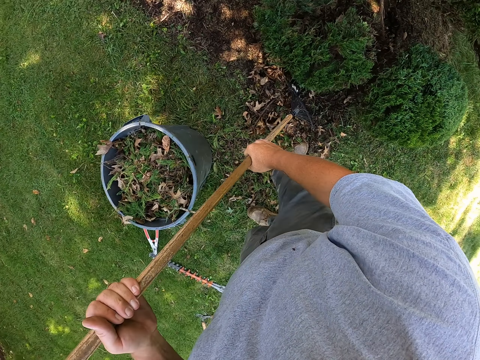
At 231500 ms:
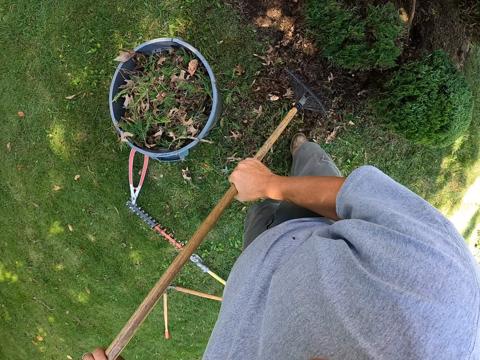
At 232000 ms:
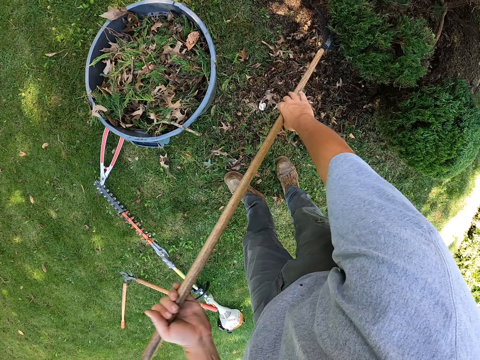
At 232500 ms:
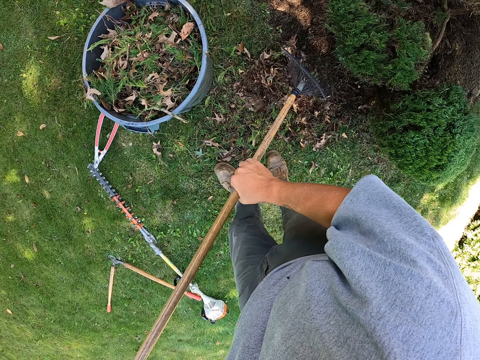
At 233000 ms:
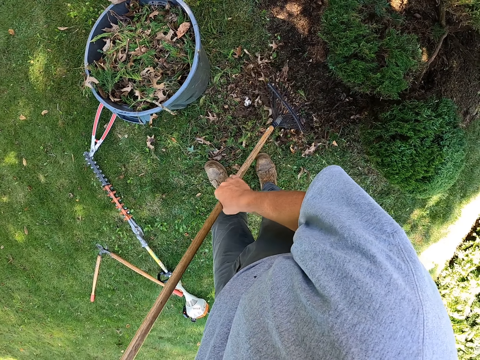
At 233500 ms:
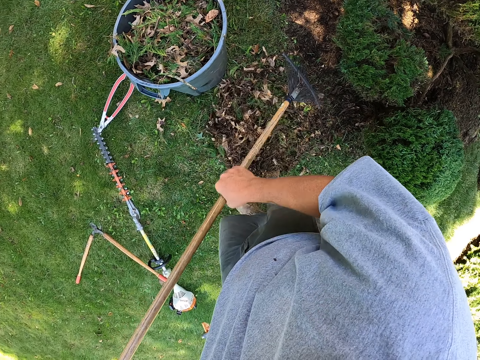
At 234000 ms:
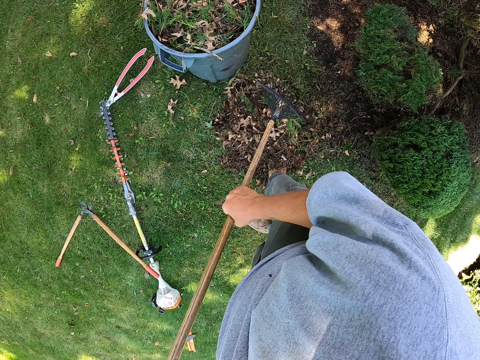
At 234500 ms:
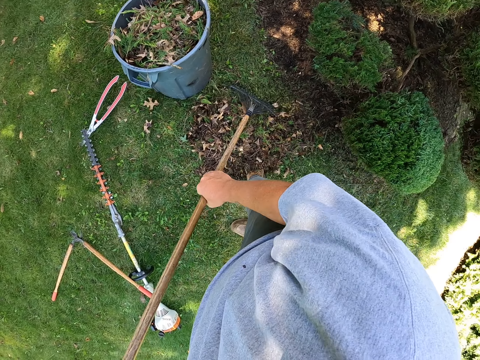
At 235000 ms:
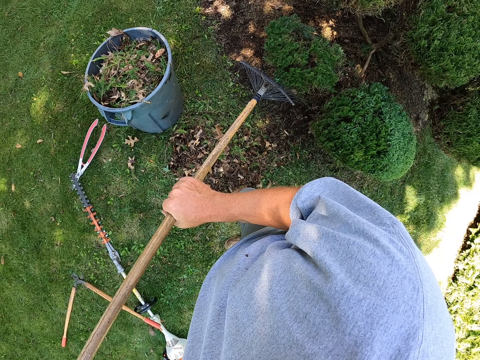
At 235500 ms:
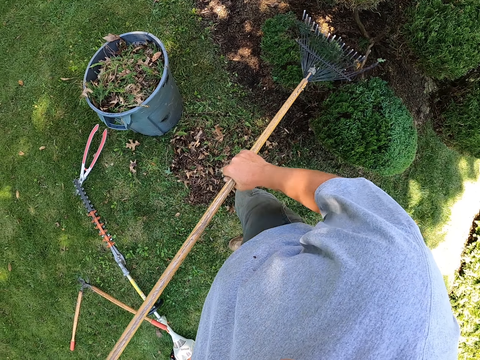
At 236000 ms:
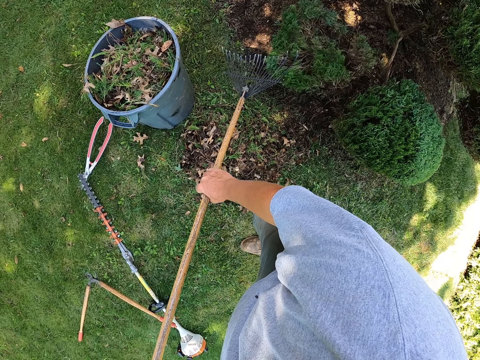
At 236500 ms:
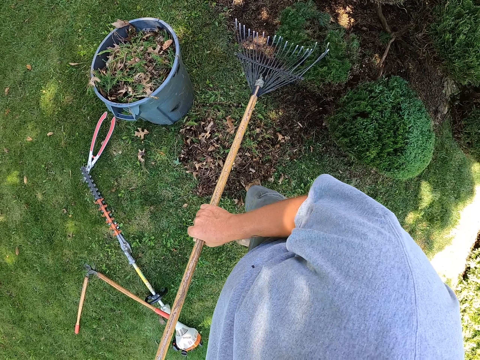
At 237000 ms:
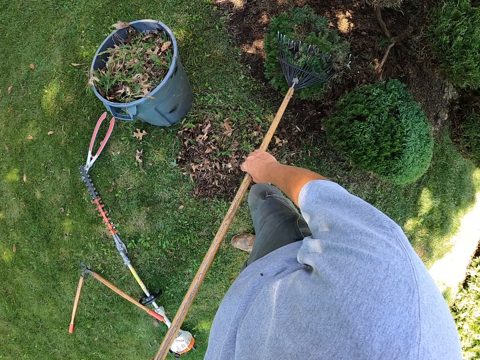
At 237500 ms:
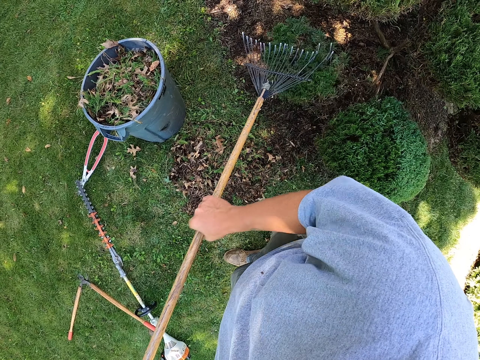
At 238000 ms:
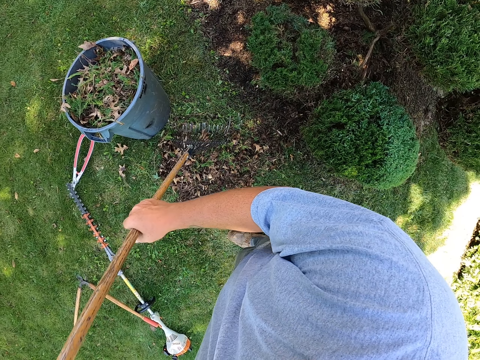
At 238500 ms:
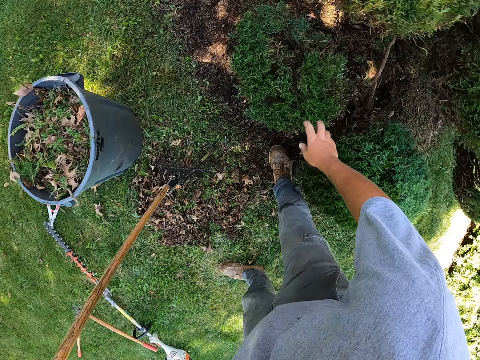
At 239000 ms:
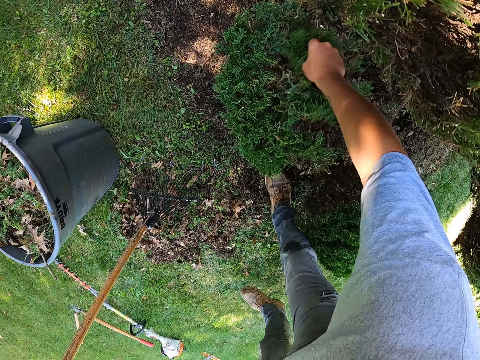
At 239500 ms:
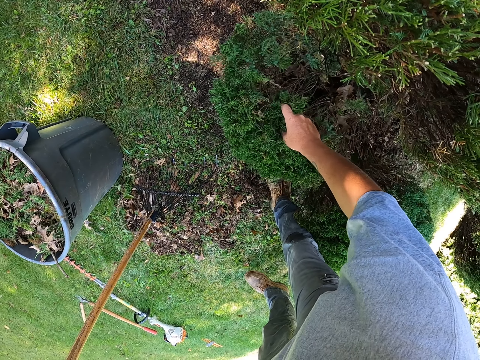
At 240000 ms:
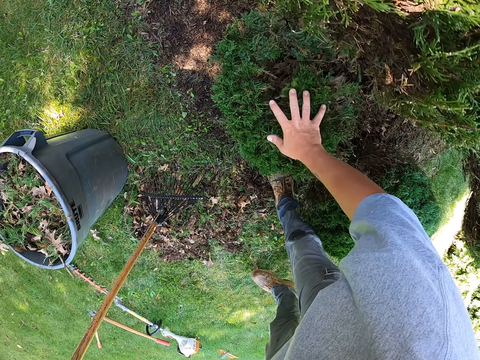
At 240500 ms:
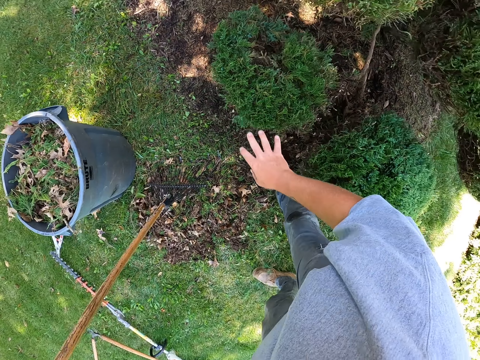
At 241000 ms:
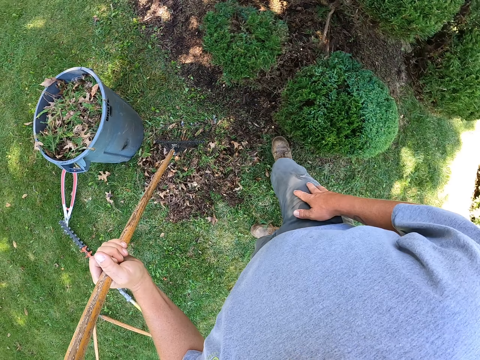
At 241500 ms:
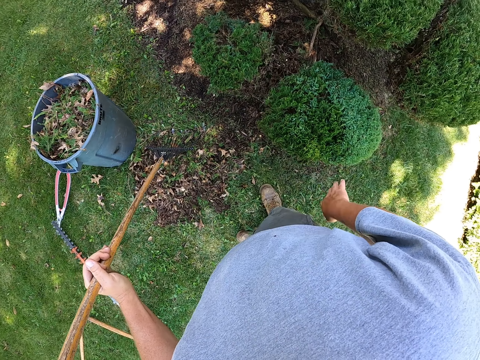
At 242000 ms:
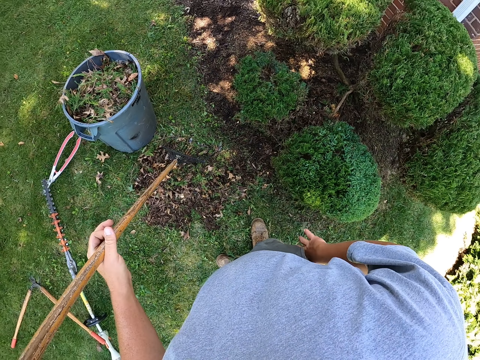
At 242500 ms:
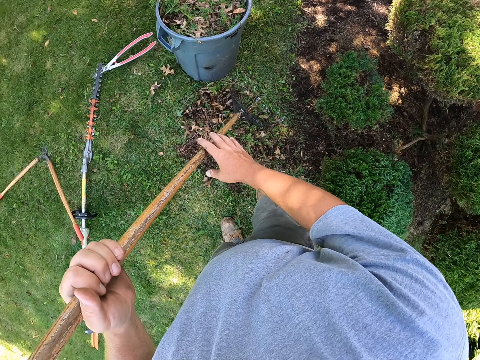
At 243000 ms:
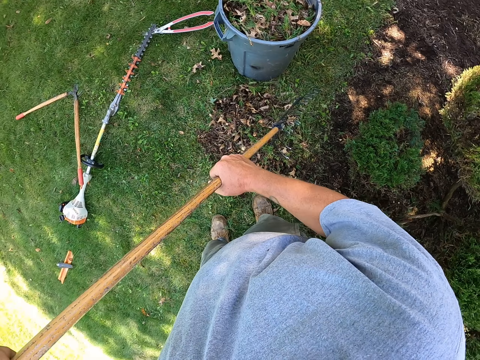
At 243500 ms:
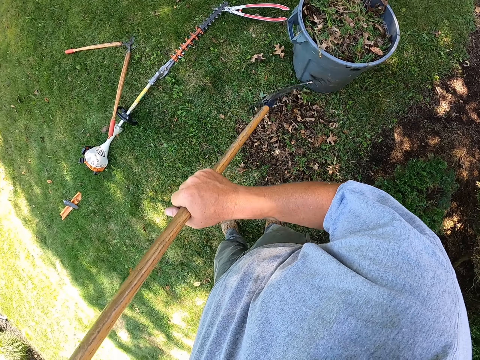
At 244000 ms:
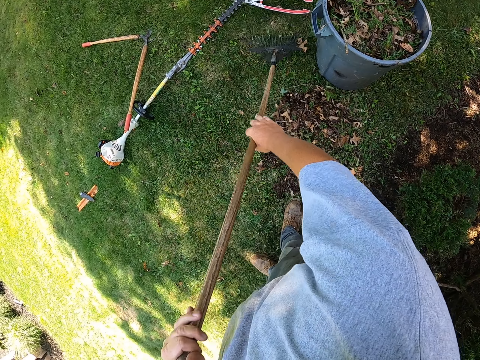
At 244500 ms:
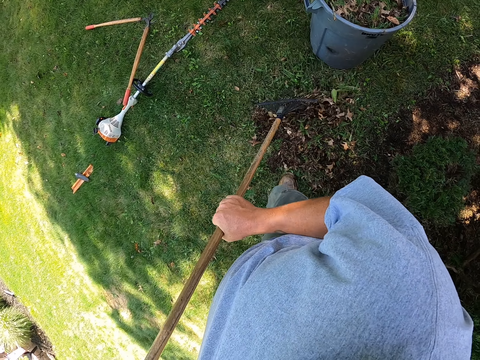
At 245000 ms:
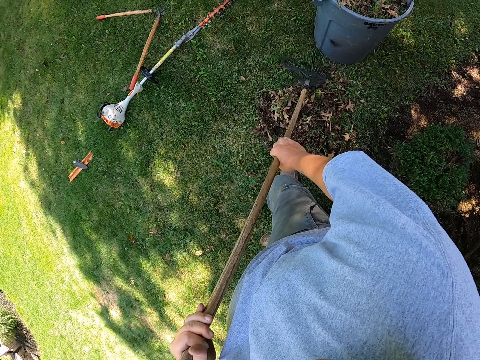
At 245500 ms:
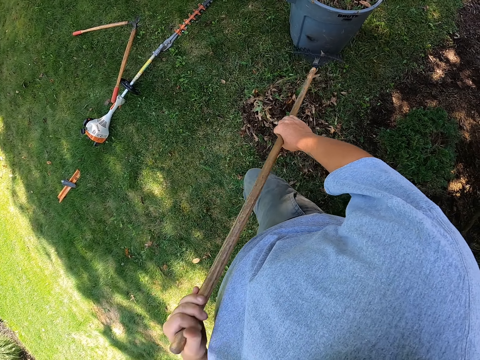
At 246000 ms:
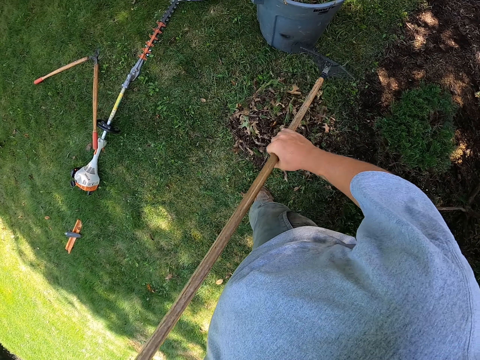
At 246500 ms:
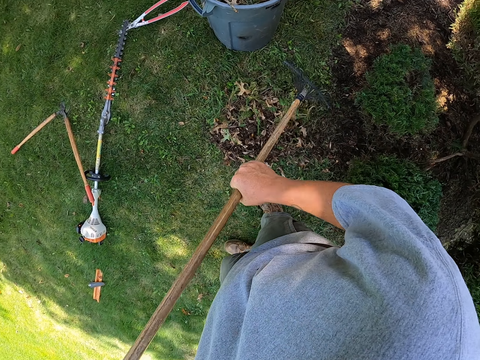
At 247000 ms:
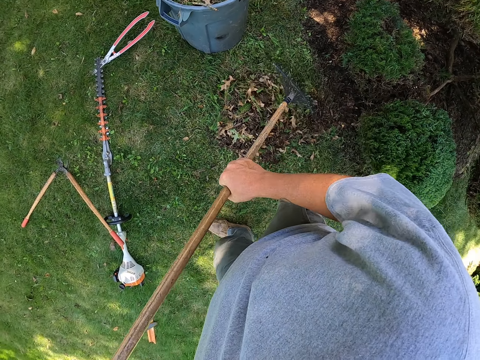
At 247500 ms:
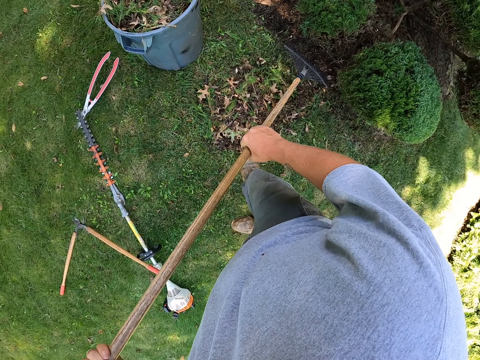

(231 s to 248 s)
The camera wearer collects leaves with the rake. They shake the tree with the rake. They shake the tree with the hand. They wipe the hand. They hold the rake with both hands. They collect leaves with the rake.

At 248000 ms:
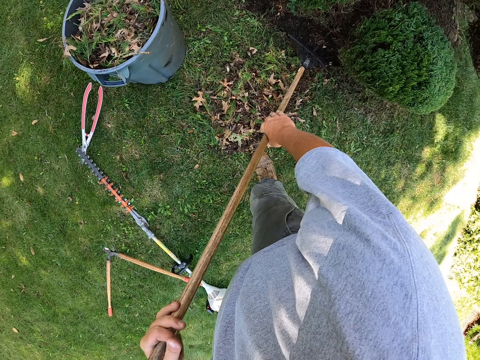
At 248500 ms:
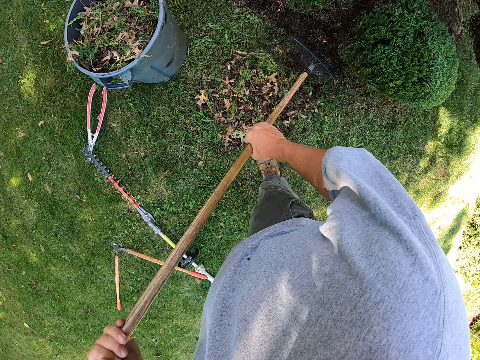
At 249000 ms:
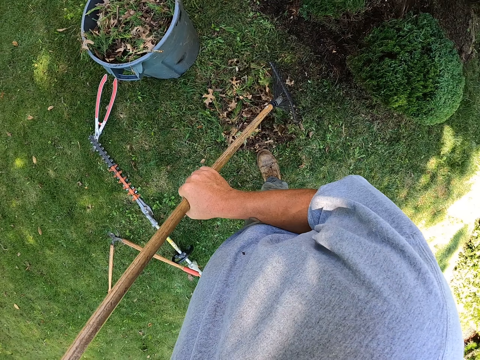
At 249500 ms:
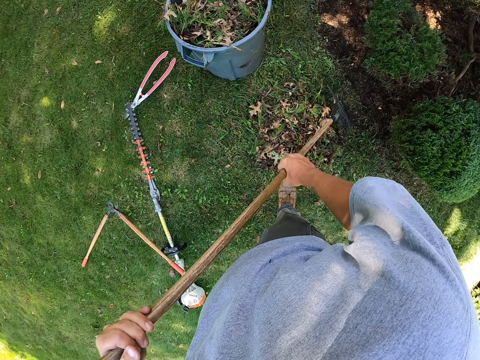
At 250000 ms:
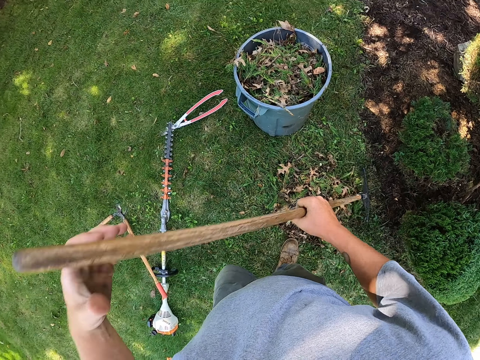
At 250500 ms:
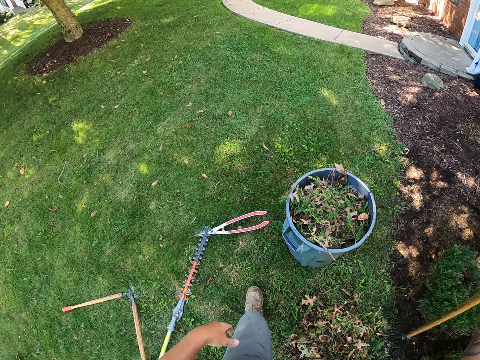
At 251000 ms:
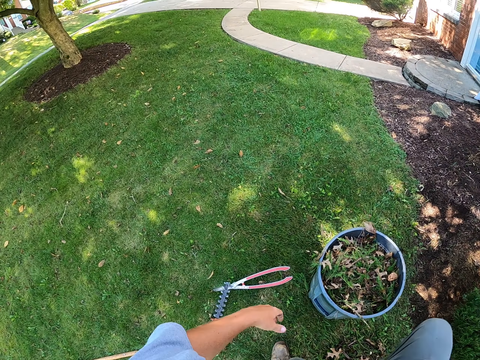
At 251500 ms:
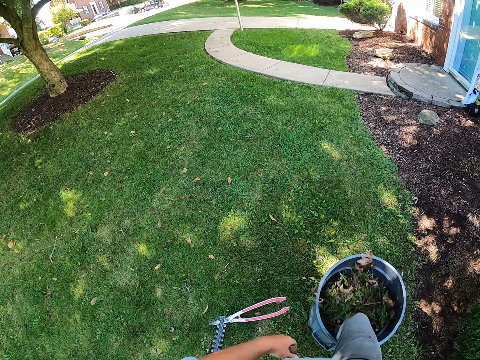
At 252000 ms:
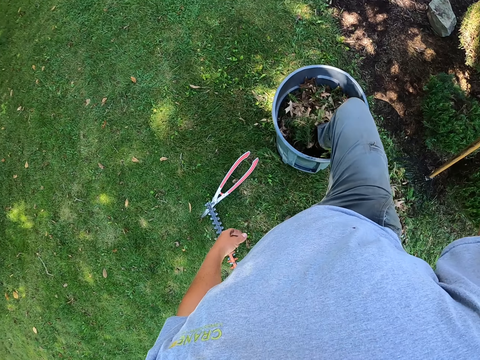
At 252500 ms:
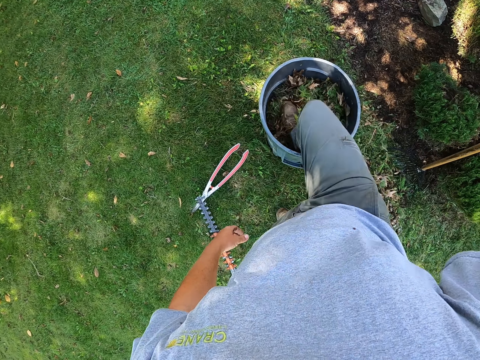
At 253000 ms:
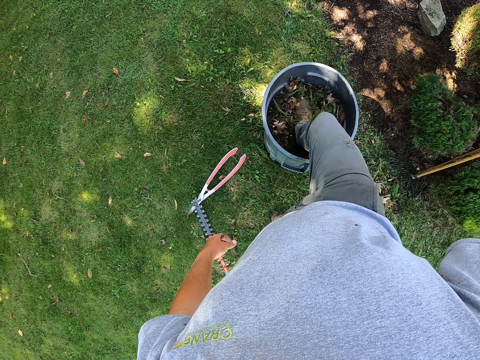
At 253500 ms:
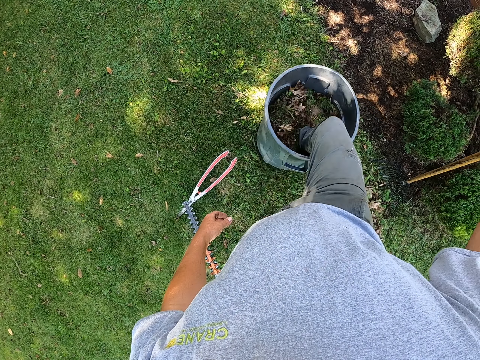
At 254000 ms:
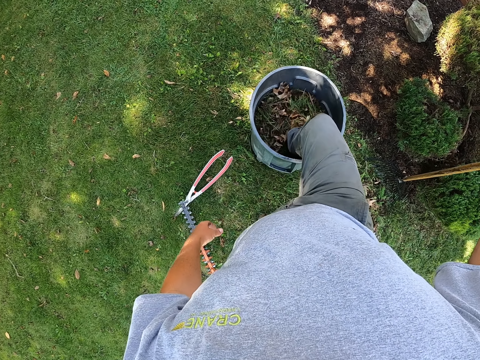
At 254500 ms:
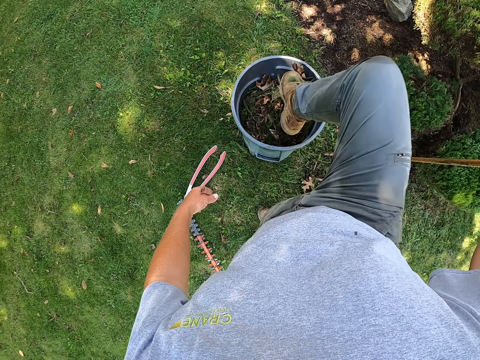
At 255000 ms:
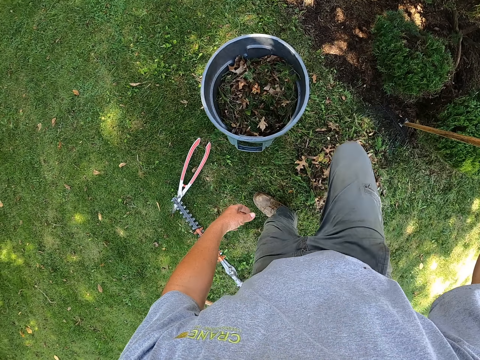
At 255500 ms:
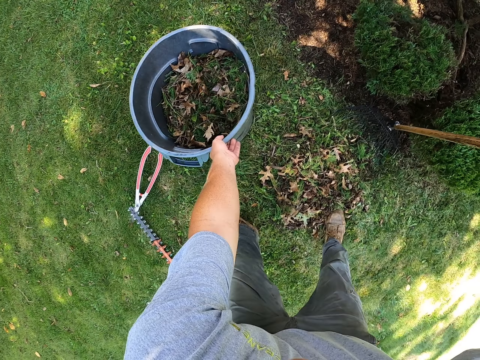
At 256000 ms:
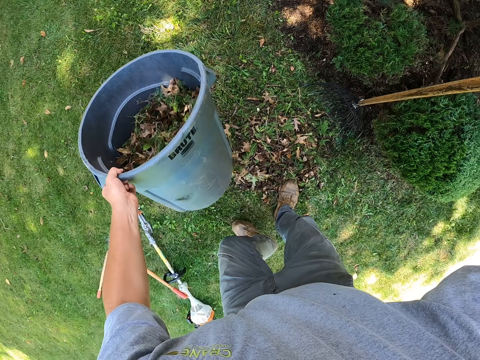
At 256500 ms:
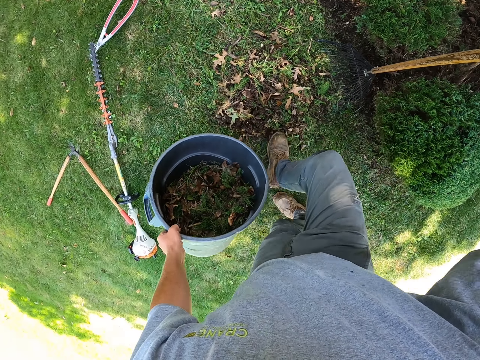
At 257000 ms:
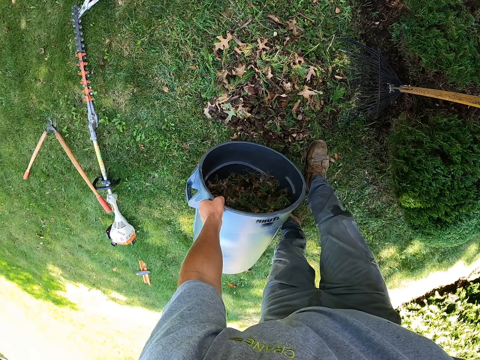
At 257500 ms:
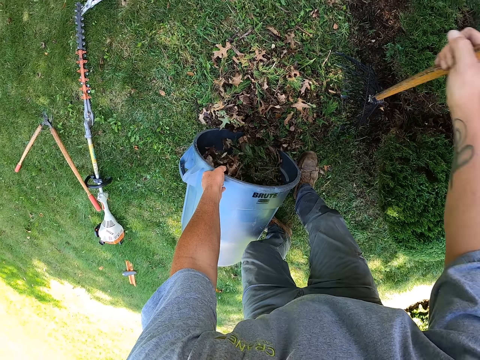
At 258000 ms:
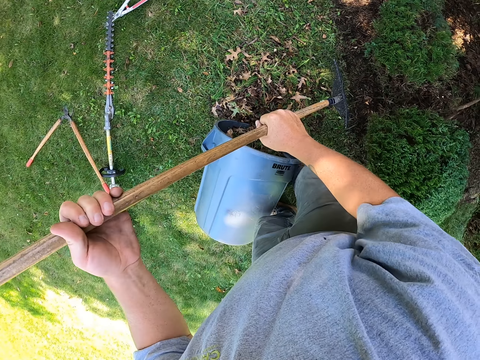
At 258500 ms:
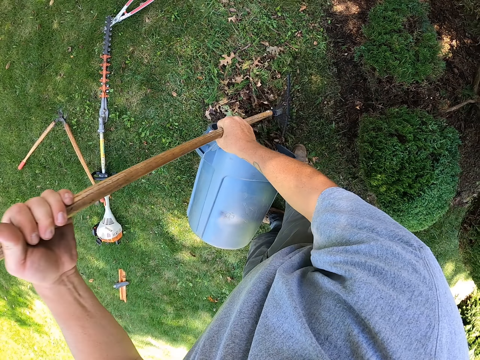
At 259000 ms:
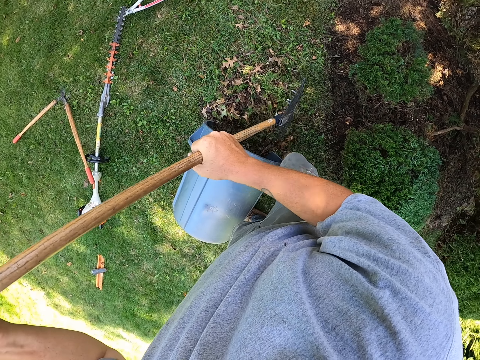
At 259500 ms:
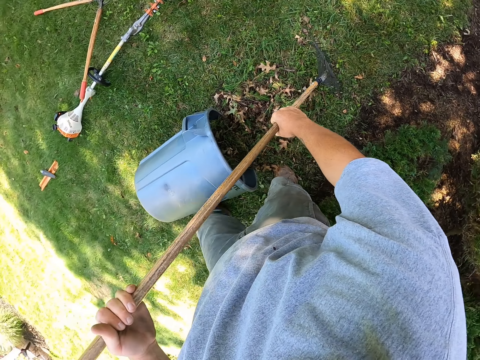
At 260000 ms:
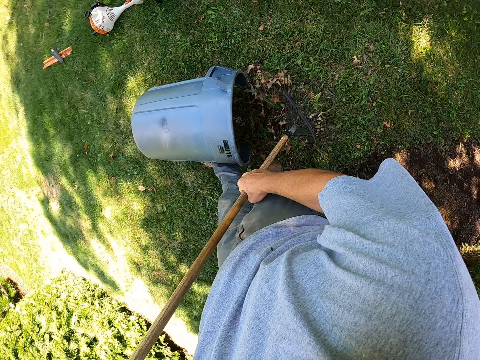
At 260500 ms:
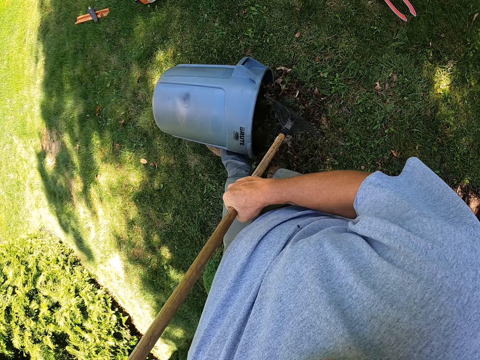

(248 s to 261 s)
The camera wearer holds the rake with one hand. They move the leg. They press the leaves in the dustbin with the leg. They pick up the dustbin. They place the dustbin on the floor. They hold the rake with both hands. They put the leaves in the dustbin with the rake.
